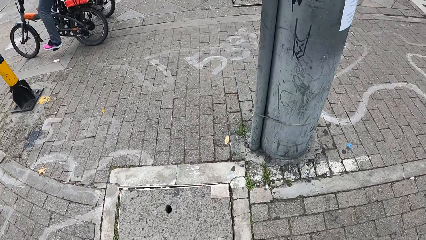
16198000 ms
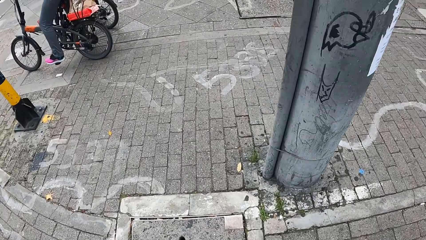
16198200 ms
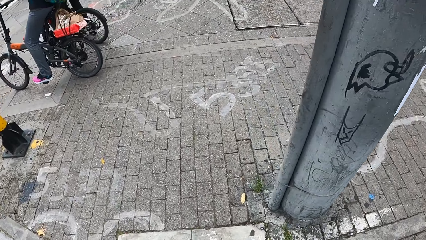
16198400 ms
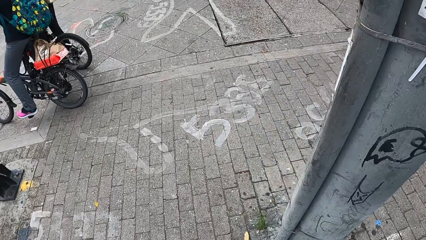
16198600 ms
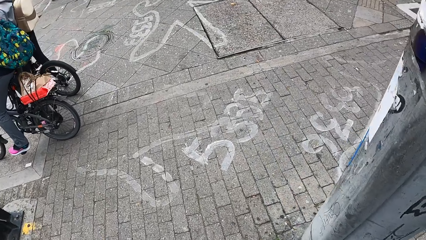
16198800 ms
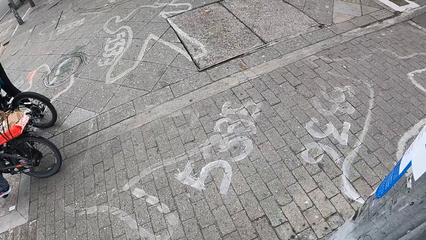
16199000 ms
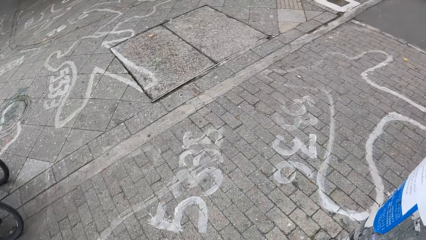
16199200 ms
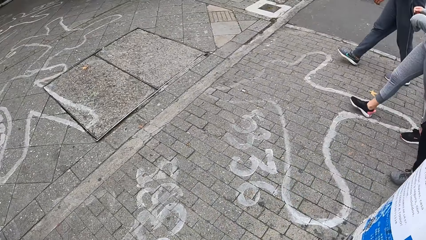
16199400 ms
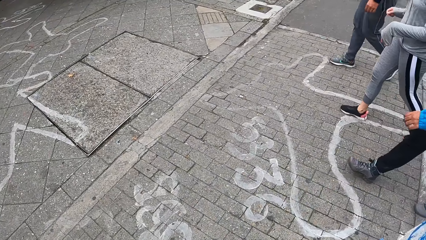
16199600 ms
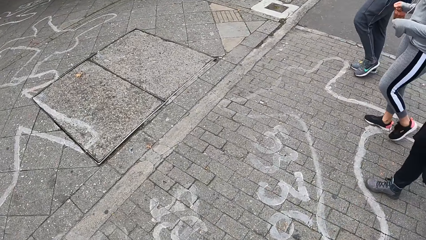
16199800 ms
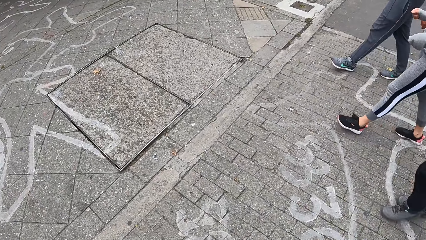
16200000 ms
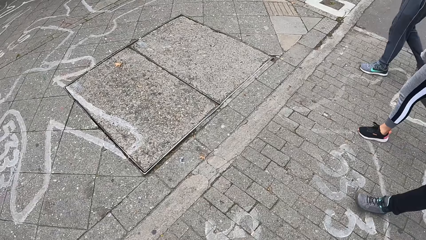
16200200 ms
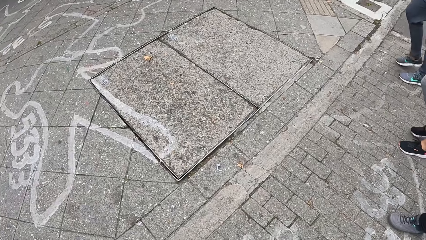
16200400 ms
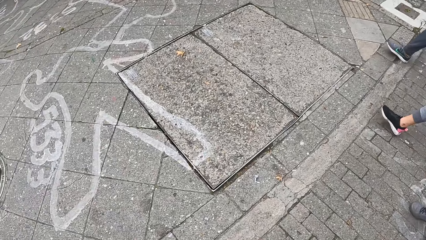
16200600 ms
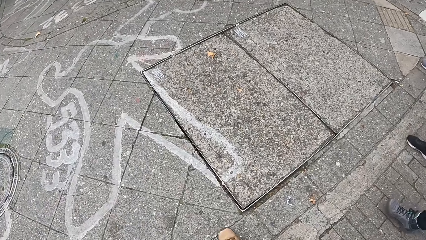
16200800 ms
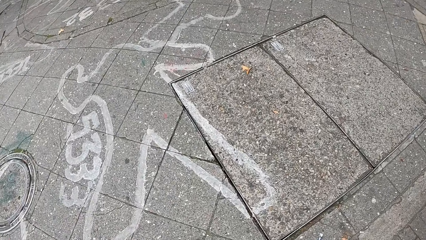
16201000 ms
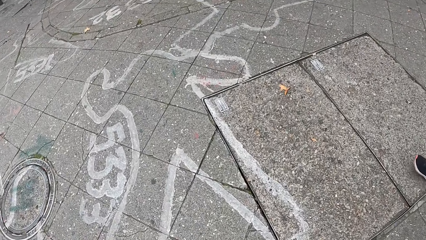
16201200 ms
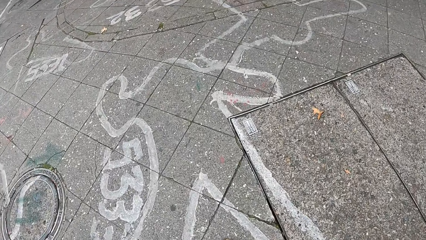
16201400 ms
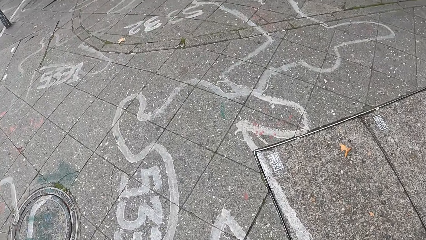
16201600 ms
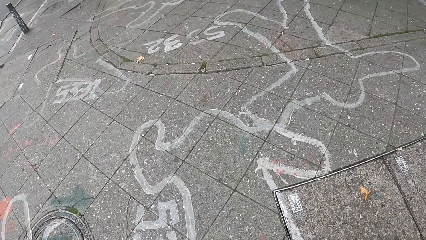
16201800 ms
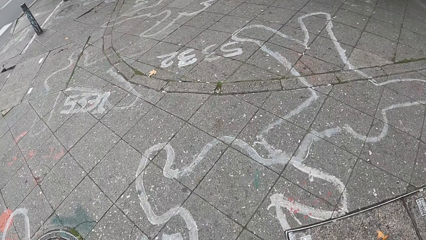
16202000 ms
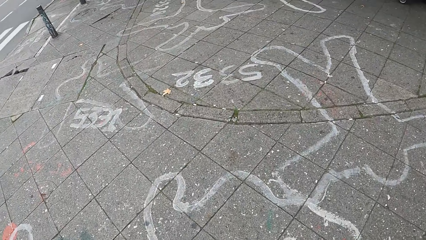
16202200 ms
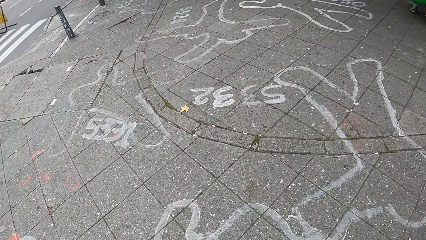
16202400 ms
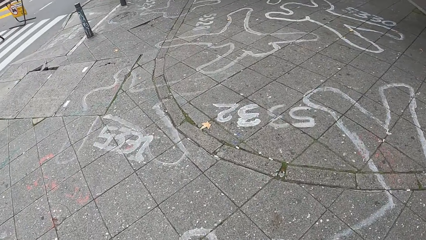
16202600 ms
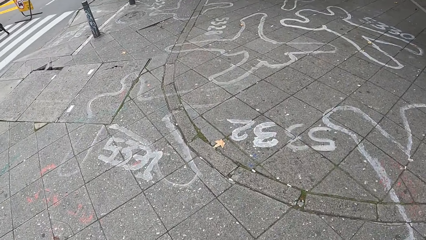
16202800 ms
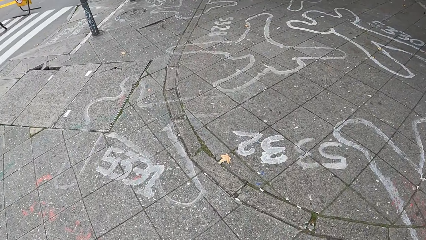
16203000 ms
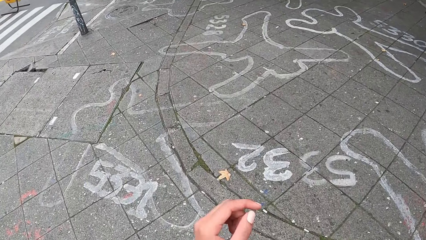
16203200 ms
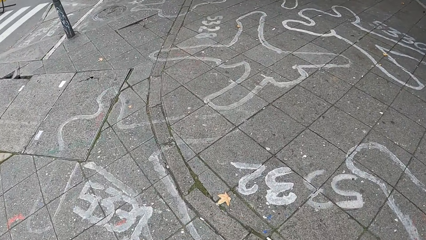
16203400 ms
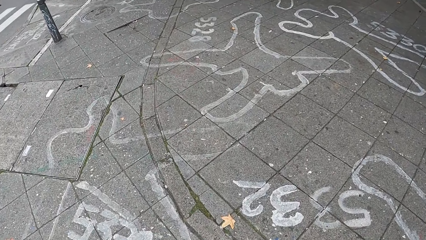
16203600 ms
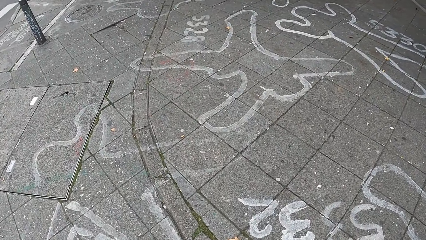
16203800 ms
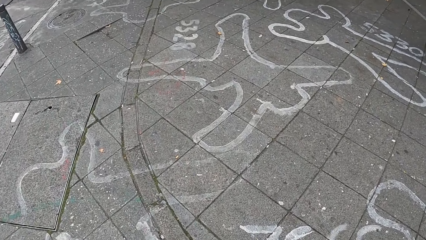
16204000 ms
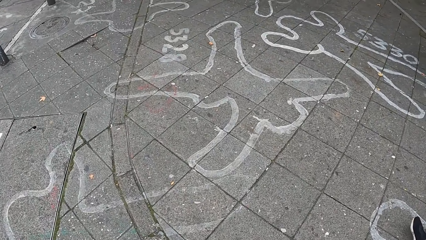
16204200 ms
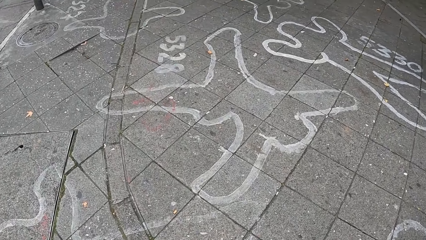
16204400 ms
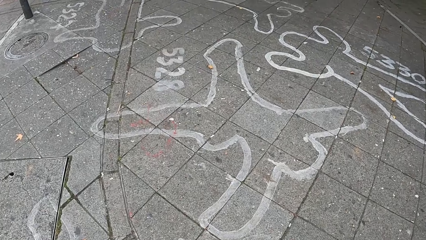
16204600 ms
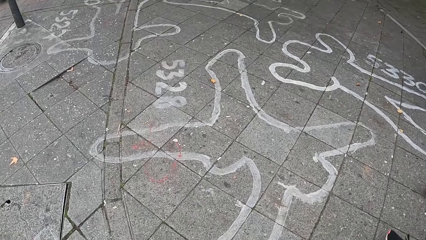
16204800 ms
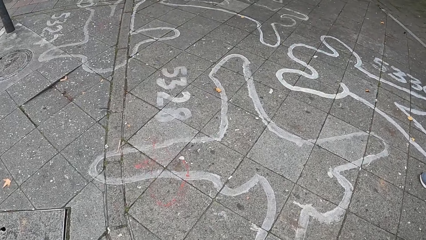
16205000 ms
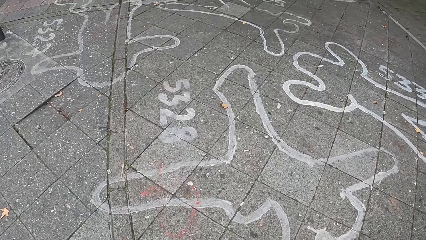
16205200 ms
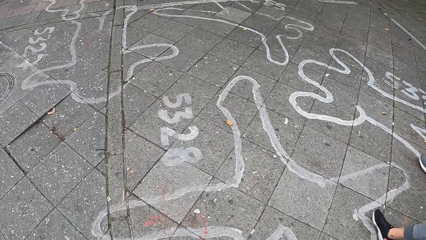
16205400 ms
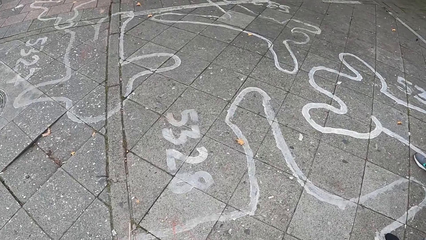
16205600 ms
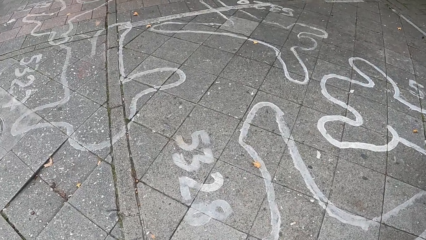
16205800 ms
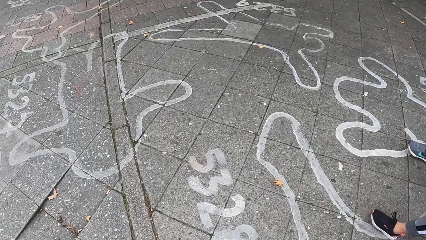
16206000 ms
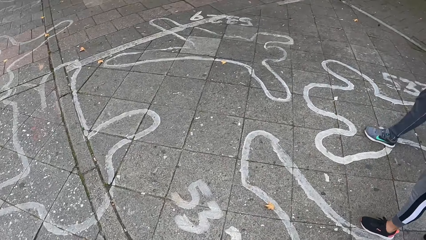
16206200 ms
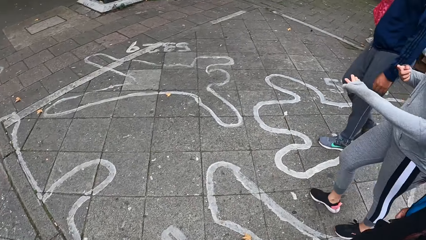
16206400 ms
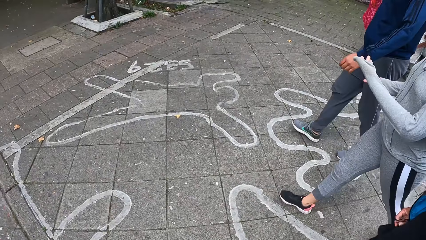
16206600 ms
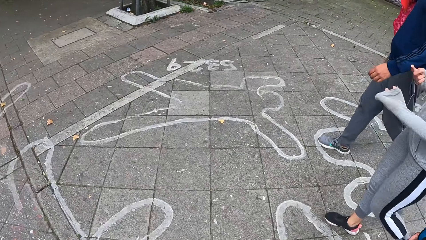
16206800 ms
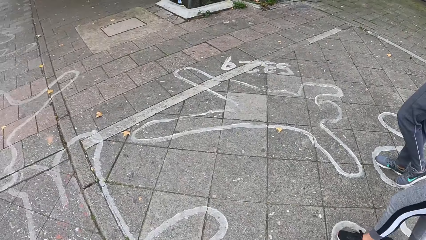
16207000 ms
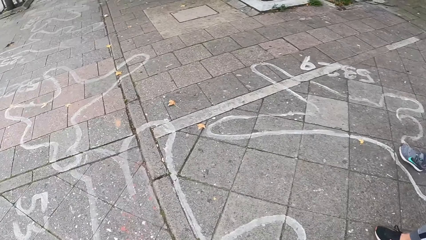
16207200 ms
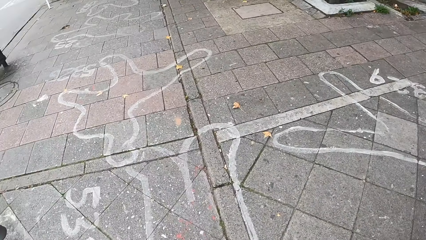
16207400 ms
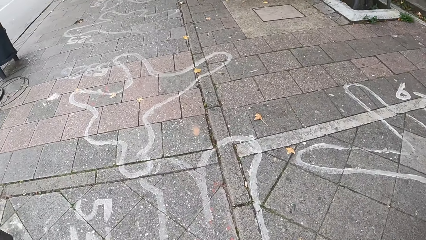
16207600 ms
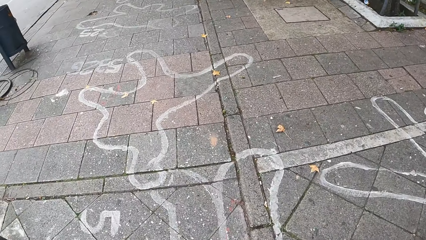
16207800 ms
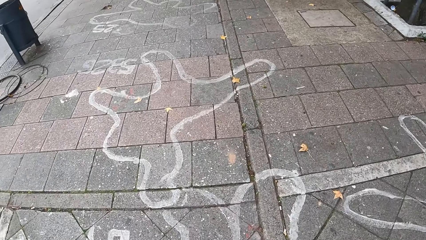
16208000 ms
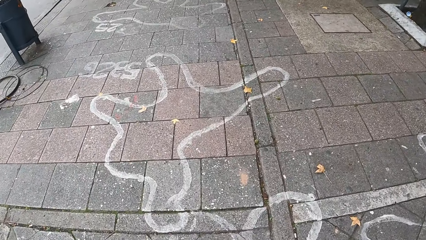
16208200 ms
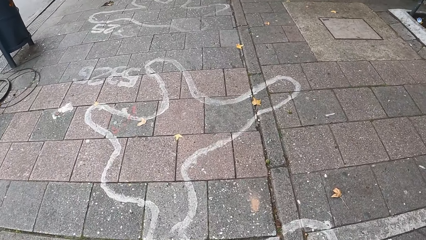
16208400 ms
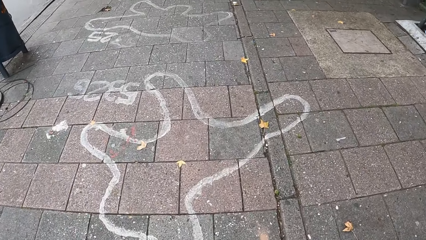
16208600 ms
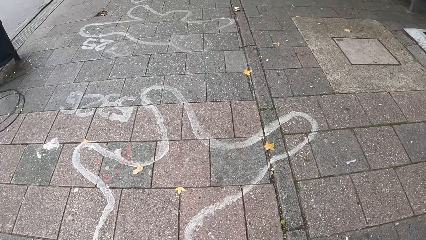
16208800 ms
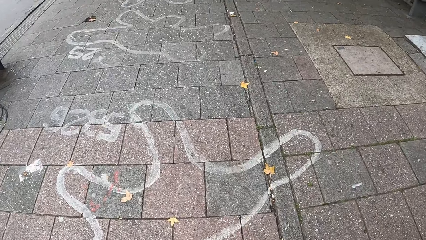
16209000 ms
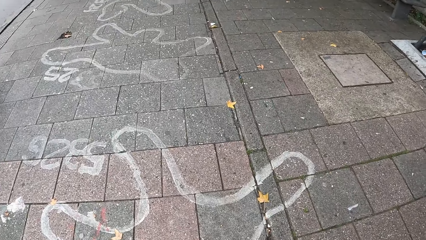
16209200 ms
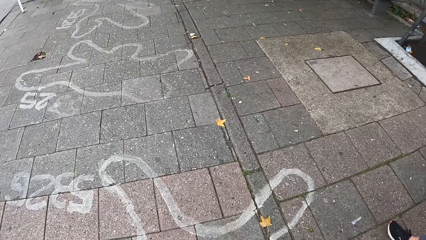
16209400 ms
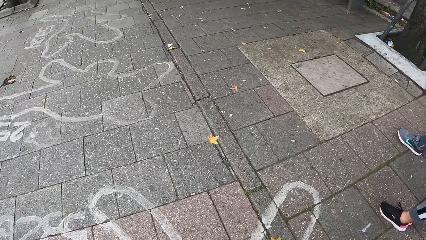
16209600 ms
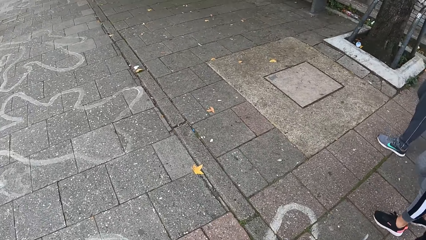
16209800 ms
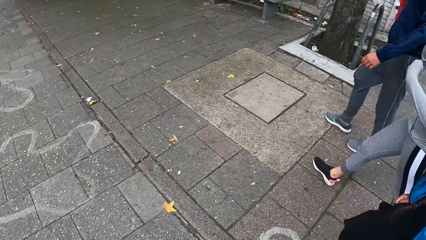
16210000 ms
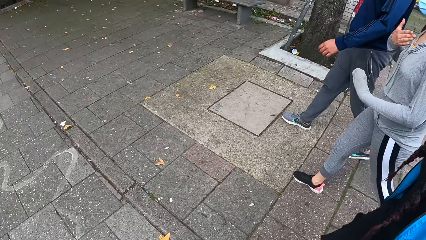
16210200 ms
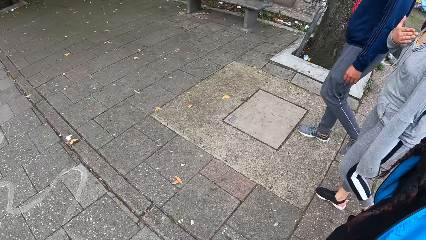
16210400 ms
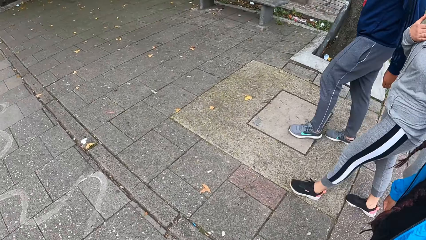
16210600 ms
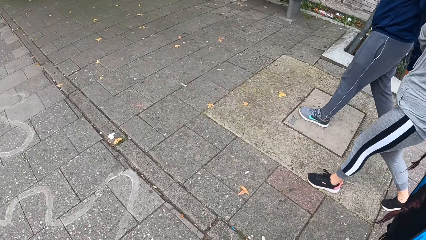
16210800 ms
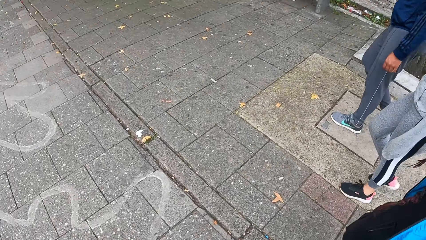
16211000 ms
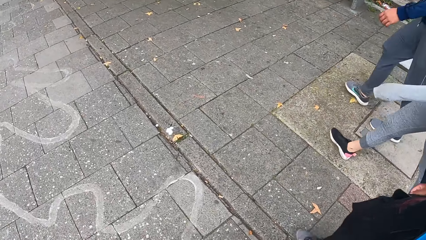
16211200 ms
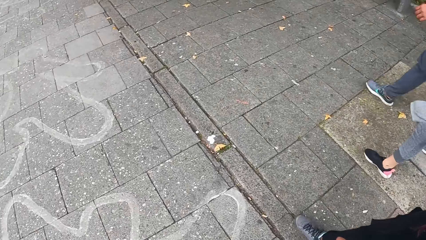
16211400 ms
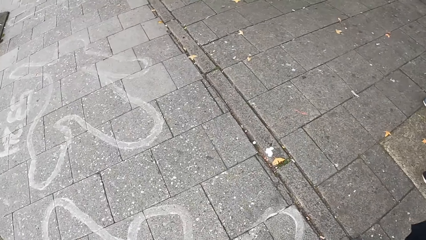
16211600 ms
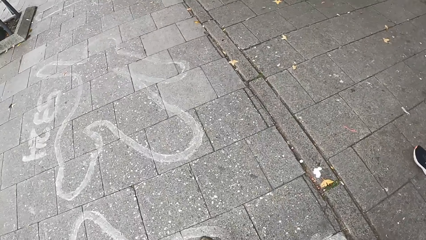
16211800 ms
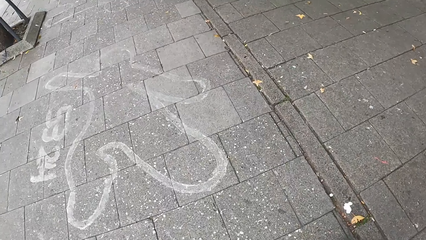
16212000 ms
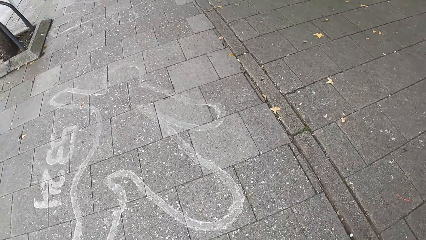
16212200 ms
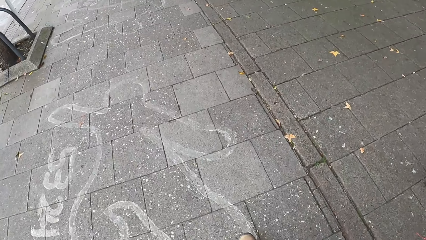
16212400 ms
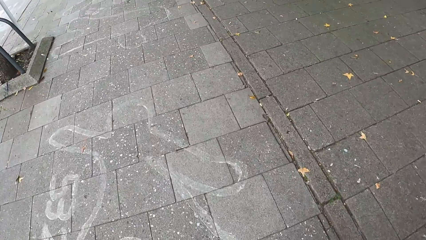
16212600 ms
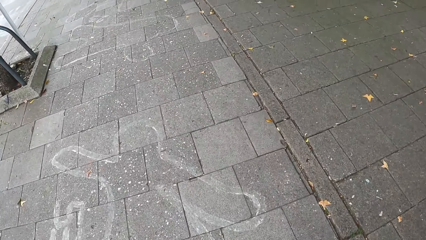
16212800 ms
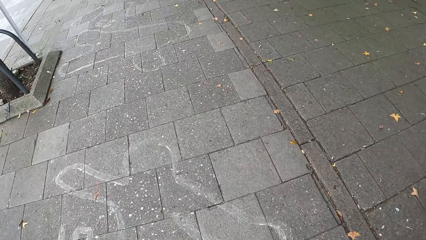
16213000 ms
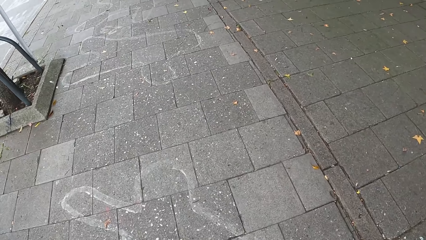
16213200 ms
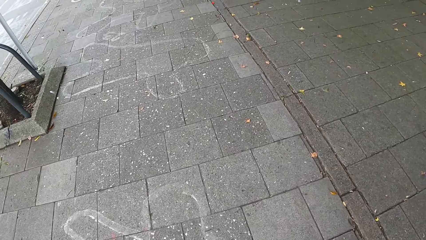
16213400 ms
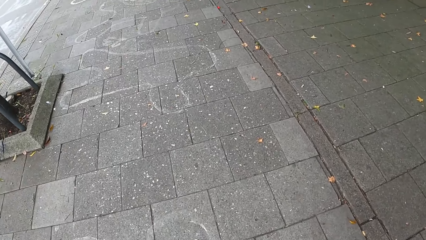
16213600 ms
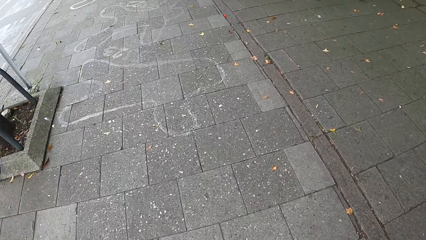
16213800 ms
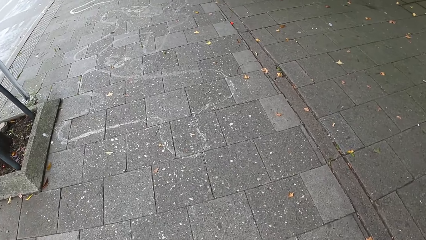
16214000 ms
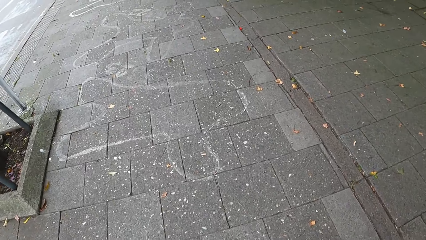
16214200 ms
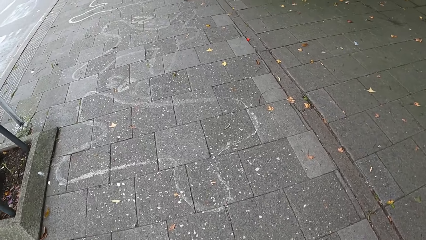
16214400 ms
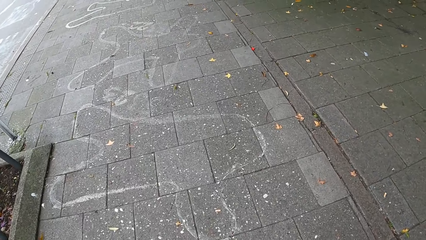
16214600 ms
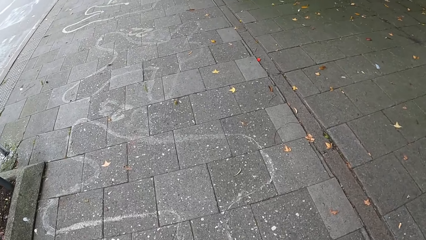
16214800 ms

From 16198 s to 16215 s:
The camera wearer rubs her face with her left hand. A woman interacts with another woman.
